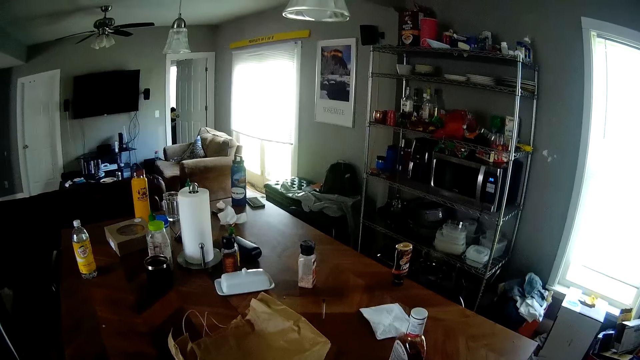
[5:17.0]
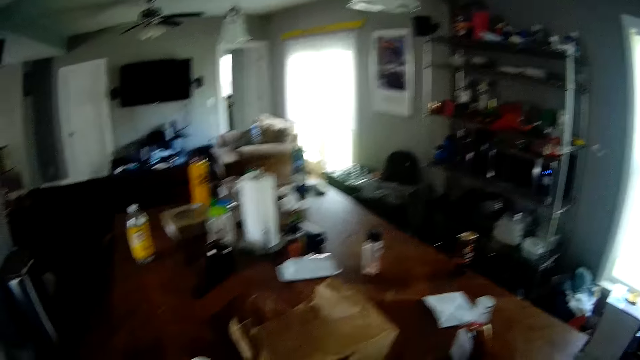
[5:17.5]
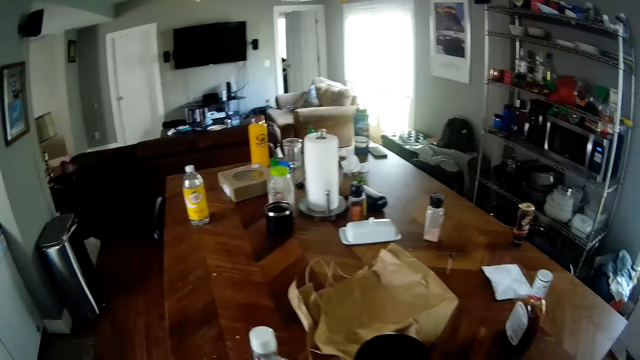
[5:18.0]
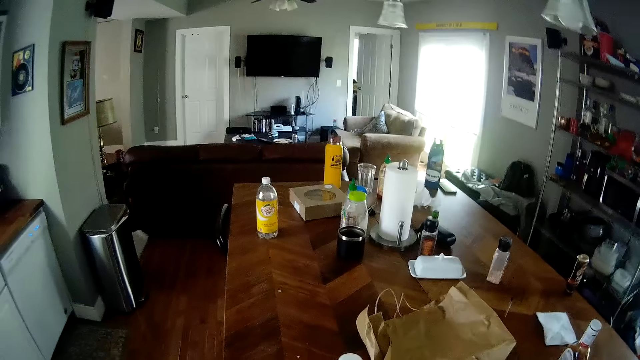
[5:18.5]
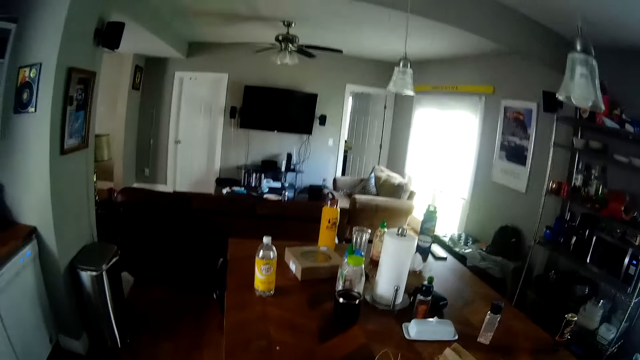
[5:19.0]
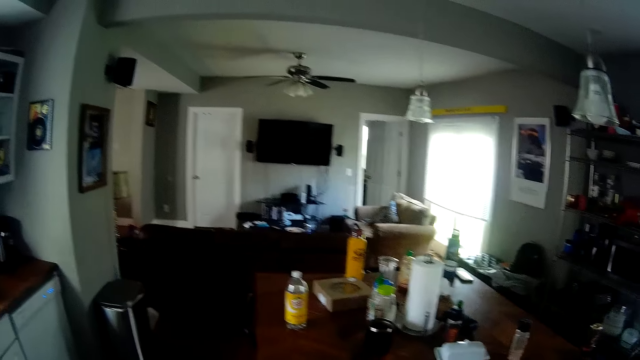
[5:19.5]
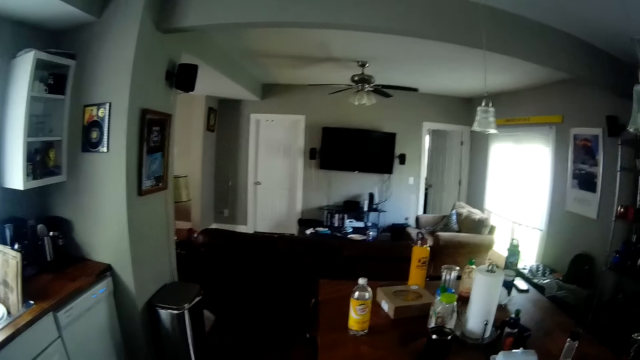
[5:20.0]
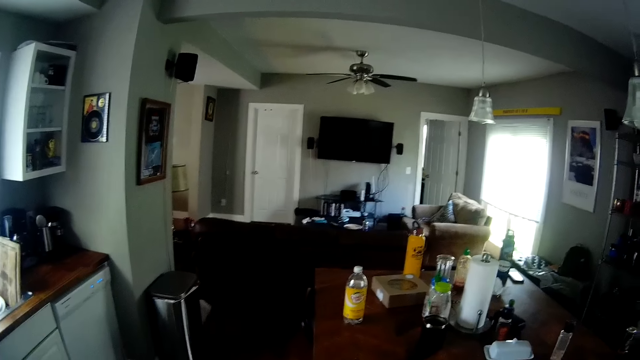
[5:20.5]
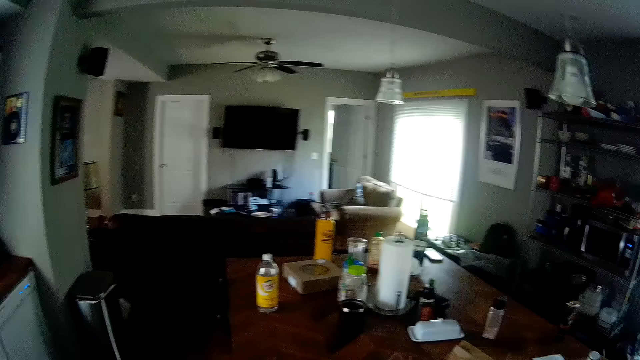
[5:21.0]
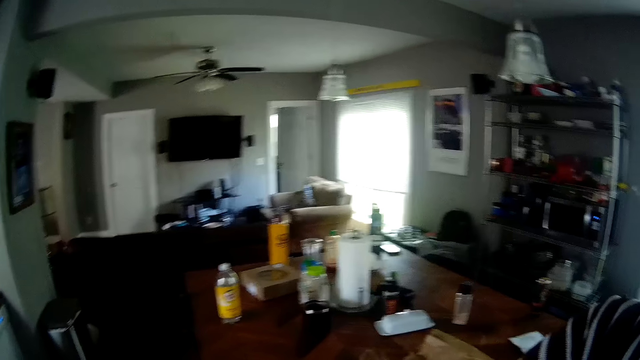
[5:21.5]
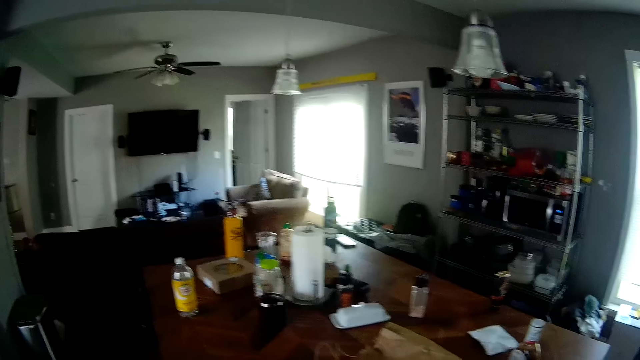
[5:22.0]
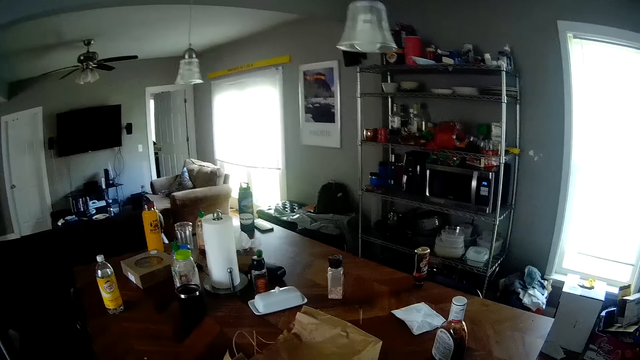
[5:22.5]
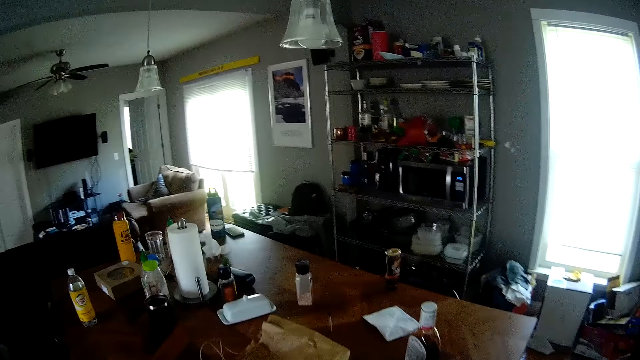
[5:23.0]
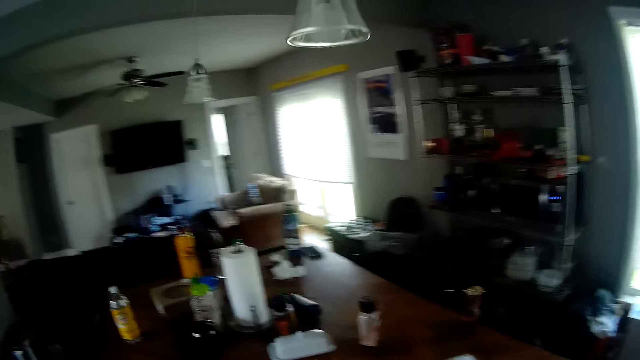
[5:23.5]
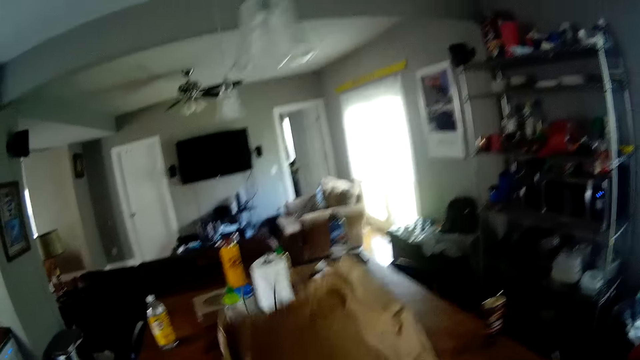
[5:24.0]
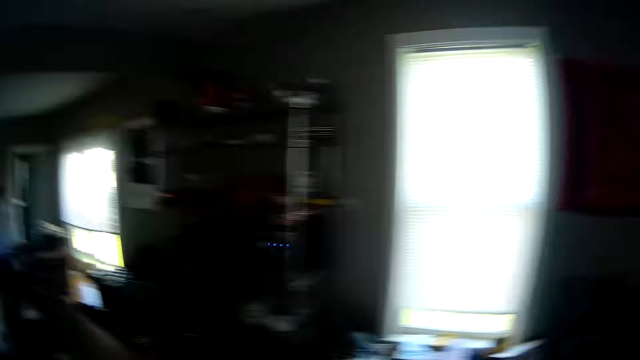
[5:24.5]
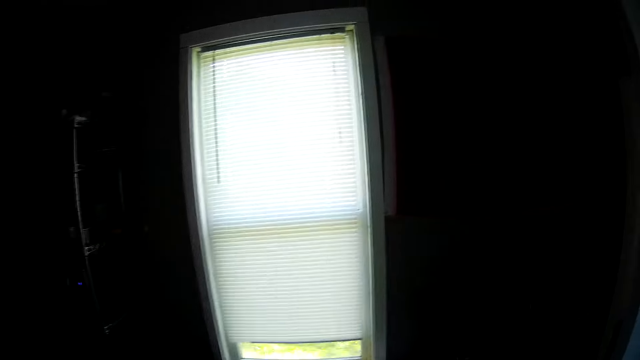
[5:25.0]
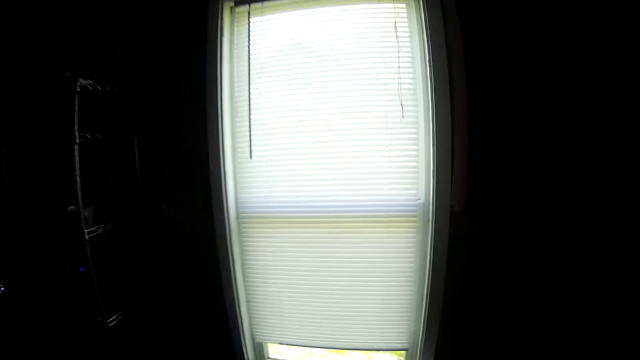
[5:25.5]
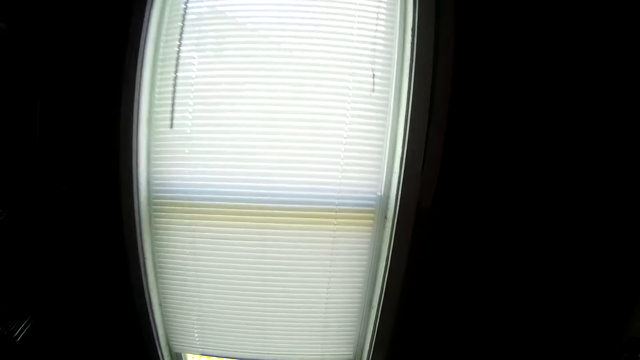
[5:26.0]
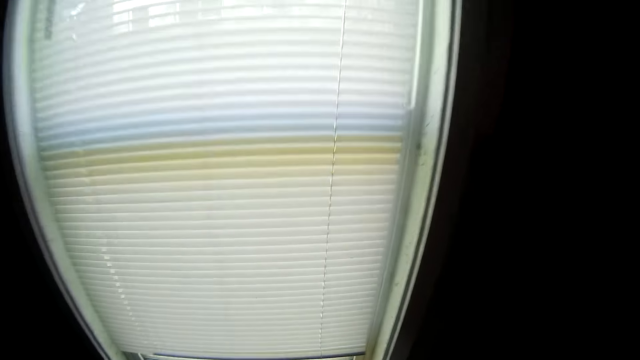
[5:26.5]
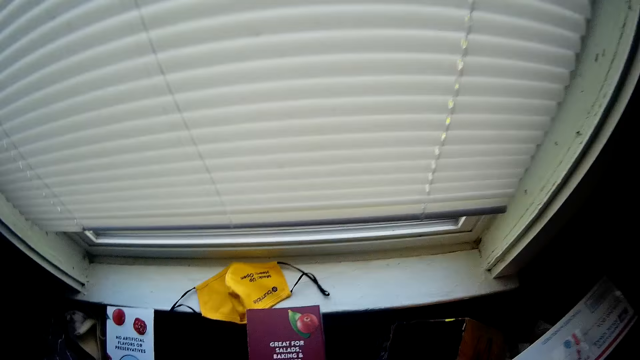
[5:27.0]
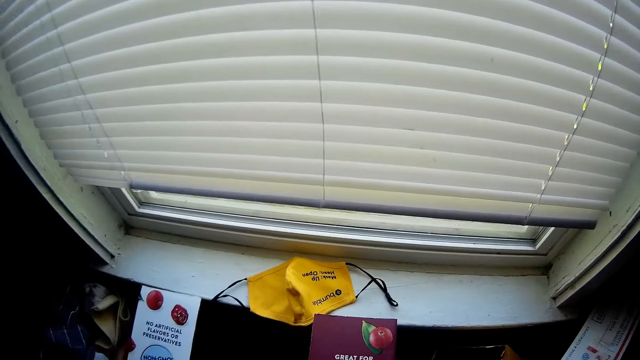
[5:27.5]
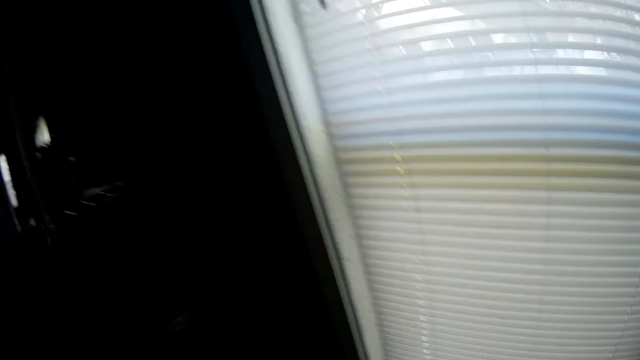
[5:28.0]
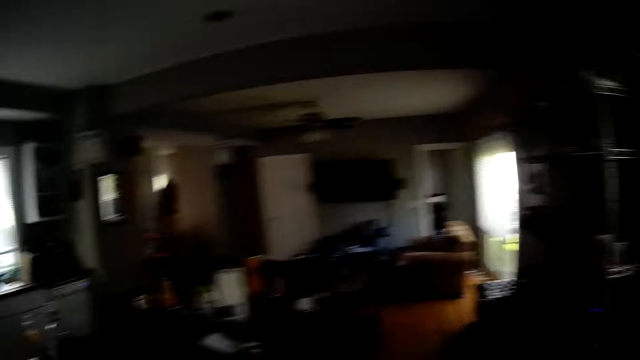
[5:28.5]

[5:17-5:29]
The camera wearer picks up a paper bag from the table. They walk towards a window.

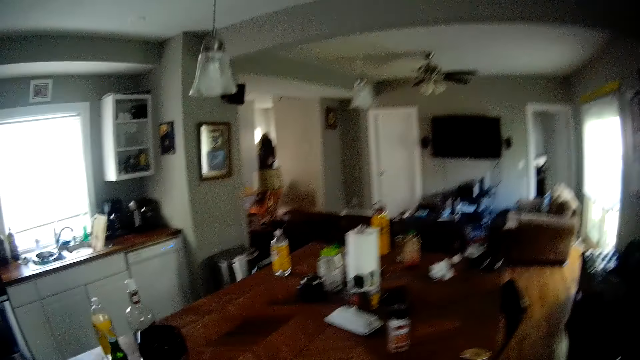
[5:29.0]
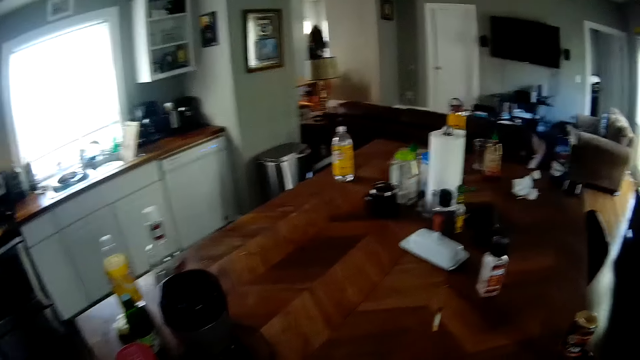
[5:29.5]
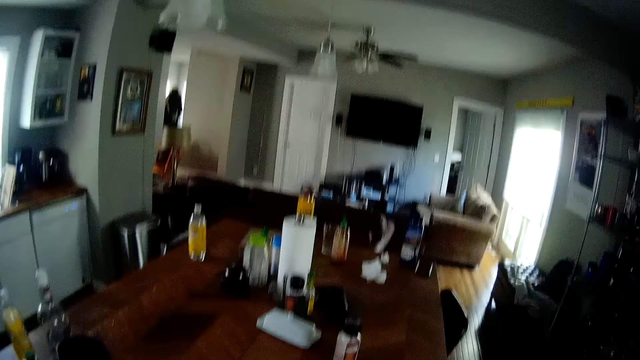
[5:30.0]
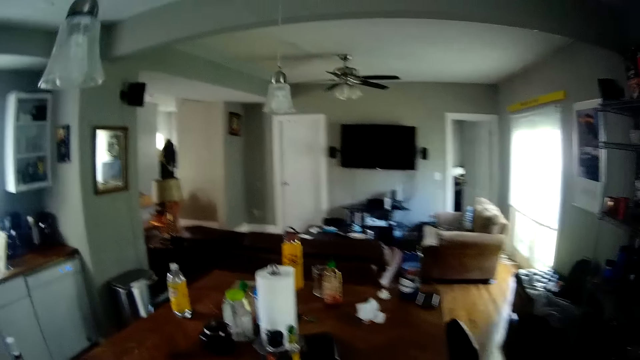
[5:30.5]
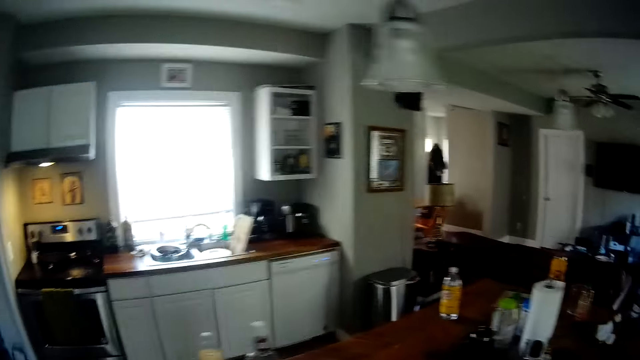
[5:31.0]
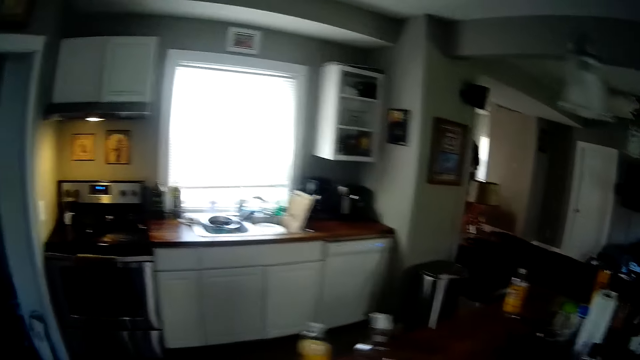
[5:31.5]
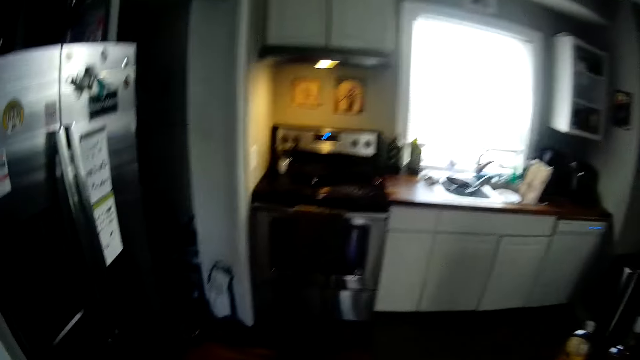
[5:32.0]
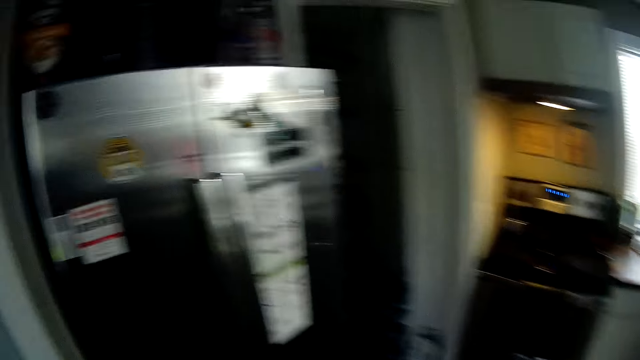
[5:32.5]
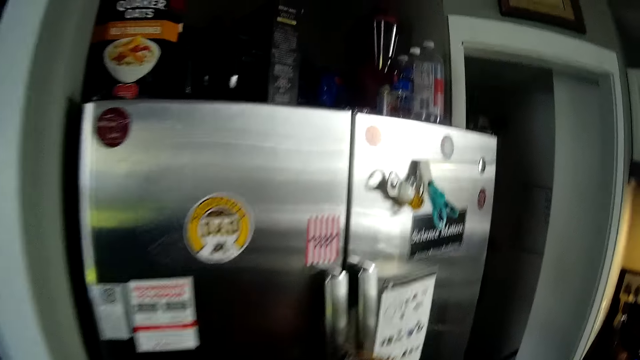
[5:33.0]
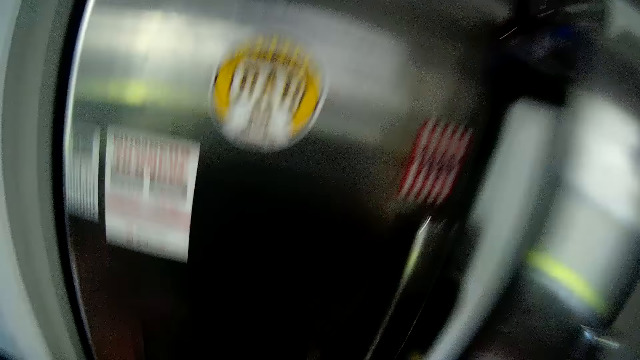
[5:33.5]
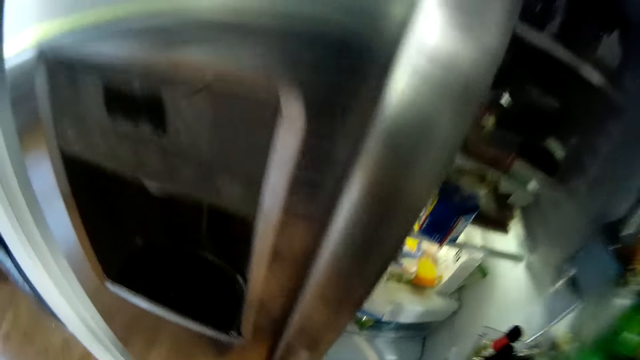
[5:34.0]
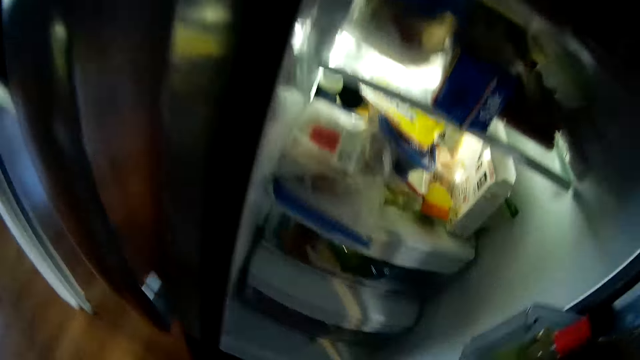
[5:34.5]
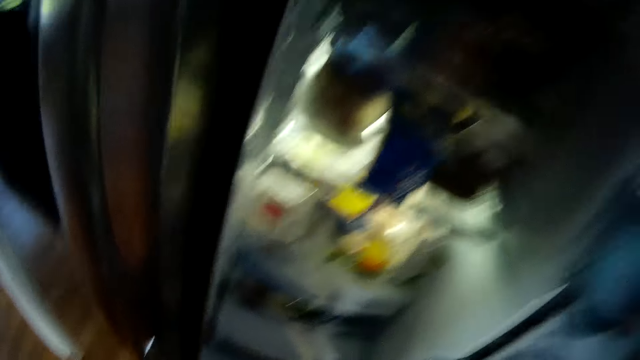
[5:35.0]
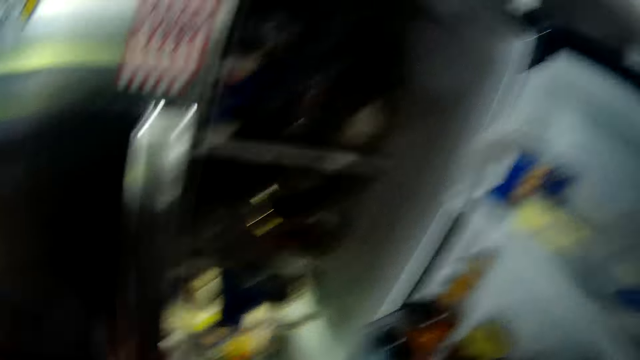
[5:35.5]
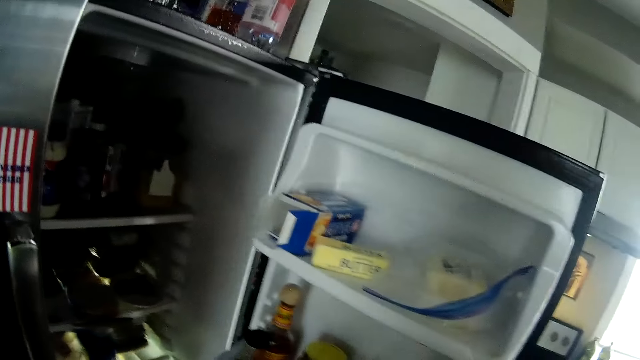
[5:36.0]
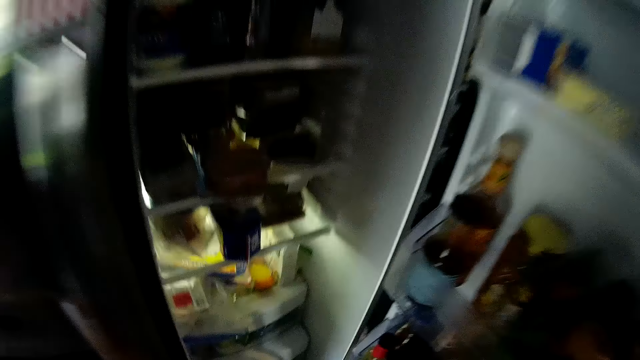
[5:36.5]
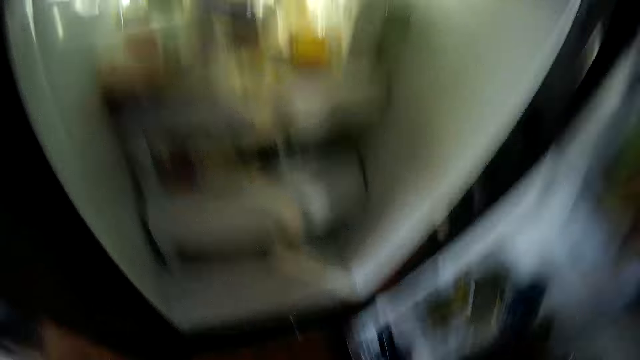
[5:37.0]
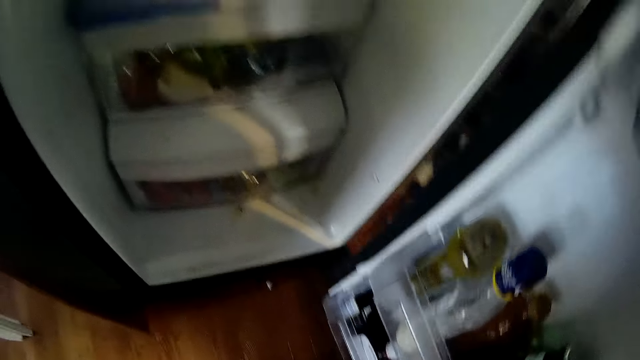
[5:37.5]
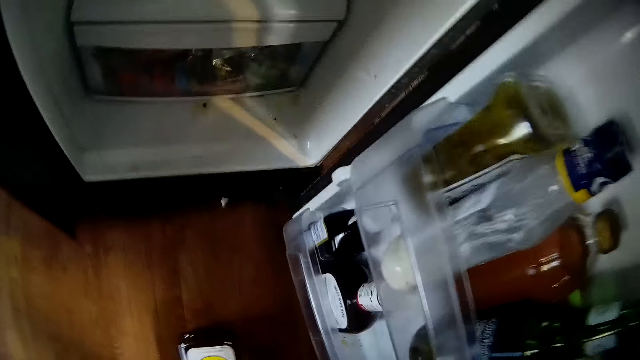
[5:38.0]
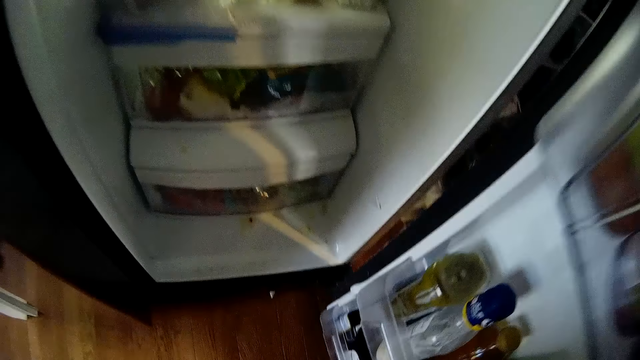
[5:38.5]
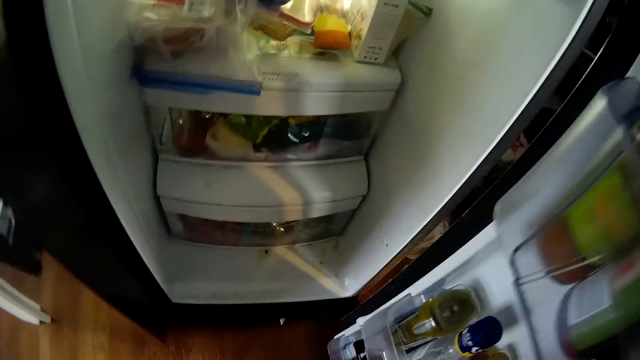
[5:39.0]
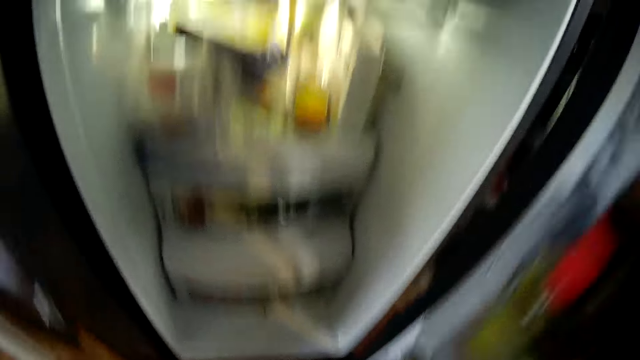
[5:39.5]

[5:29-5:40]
The camera wearer opens a refrigerator. They walk around the house. They pick up a bottle from the floor.
